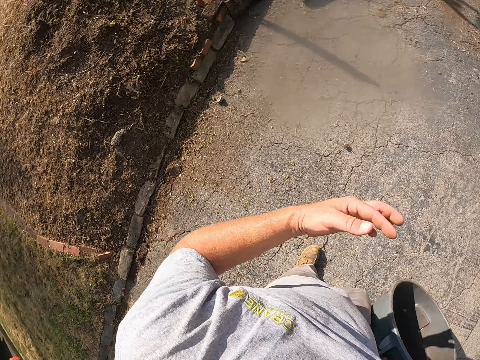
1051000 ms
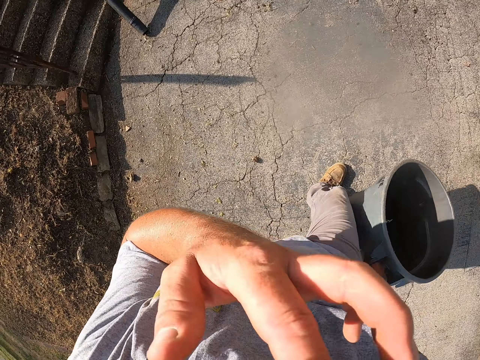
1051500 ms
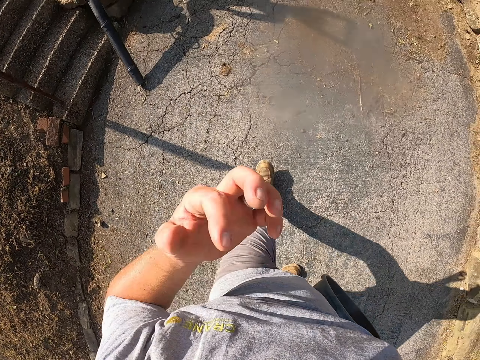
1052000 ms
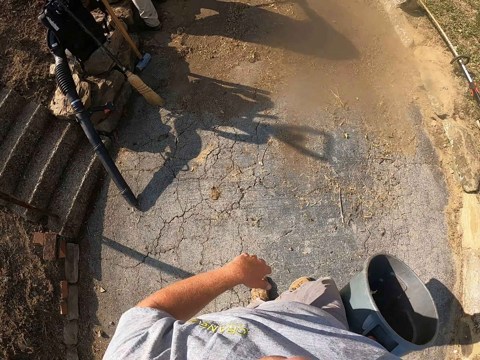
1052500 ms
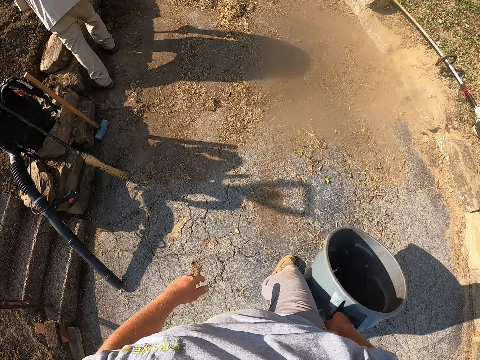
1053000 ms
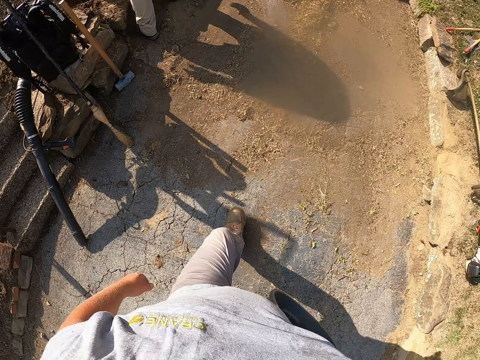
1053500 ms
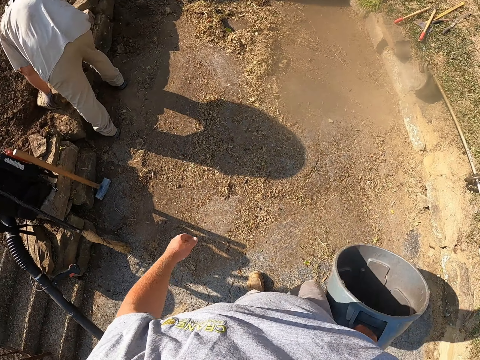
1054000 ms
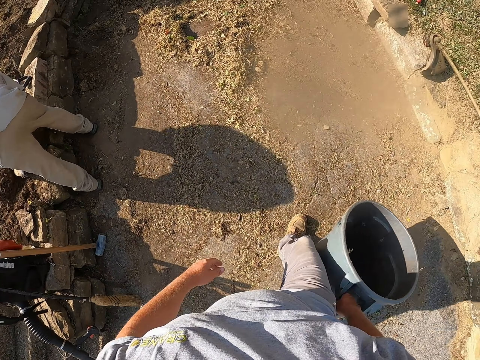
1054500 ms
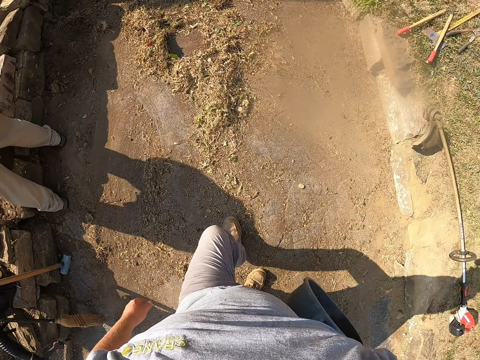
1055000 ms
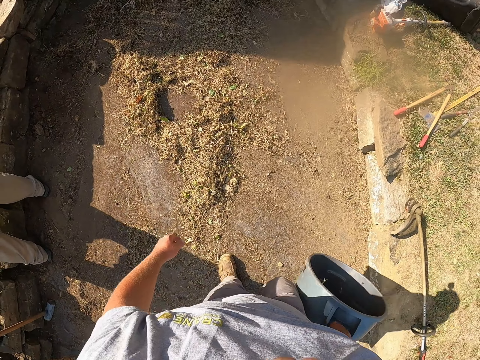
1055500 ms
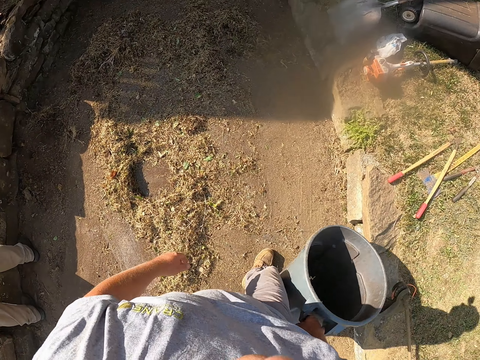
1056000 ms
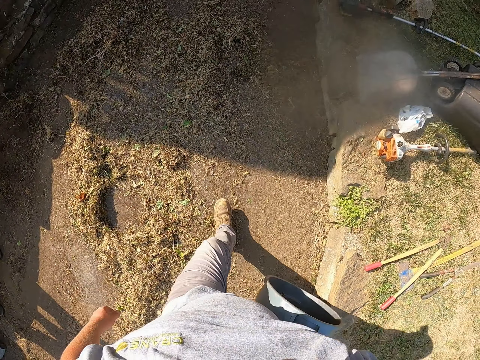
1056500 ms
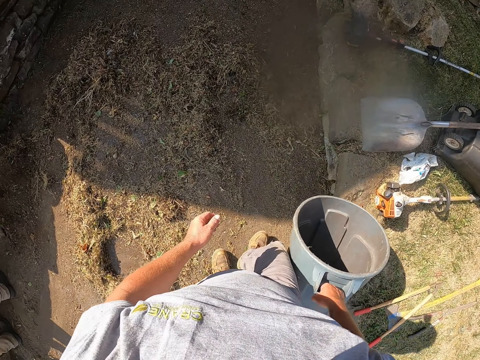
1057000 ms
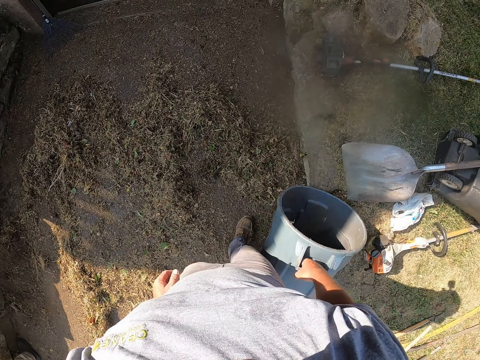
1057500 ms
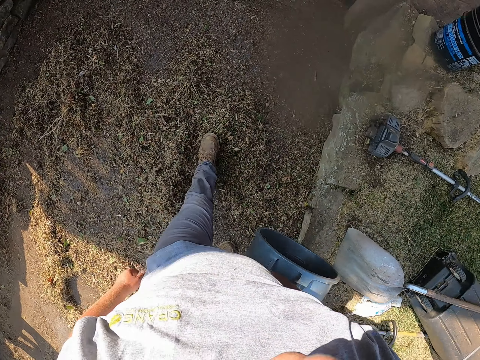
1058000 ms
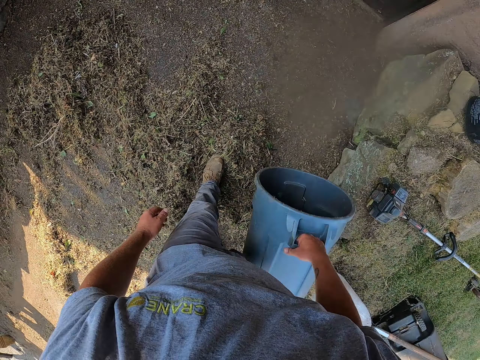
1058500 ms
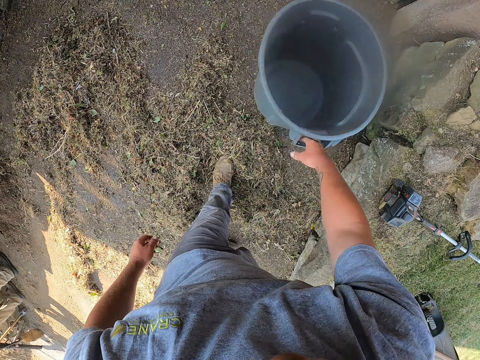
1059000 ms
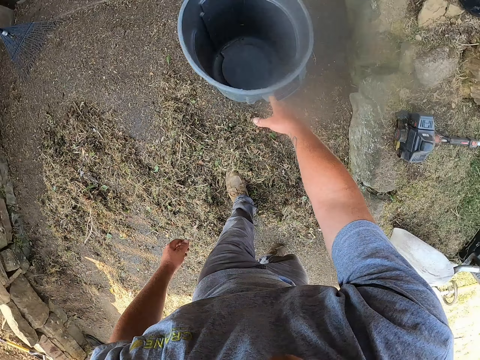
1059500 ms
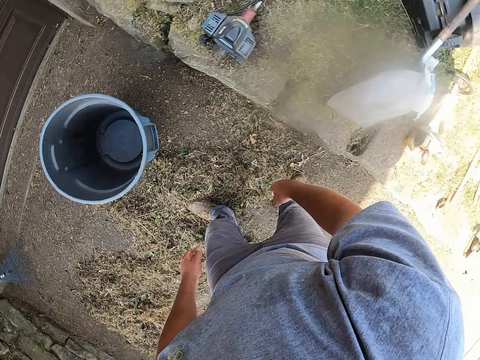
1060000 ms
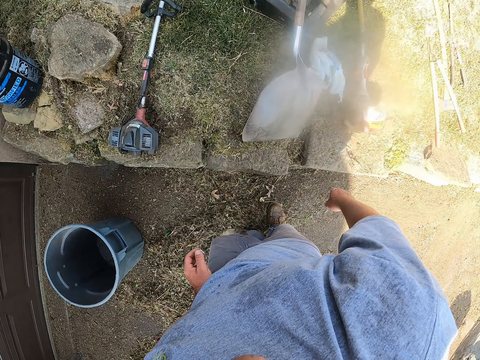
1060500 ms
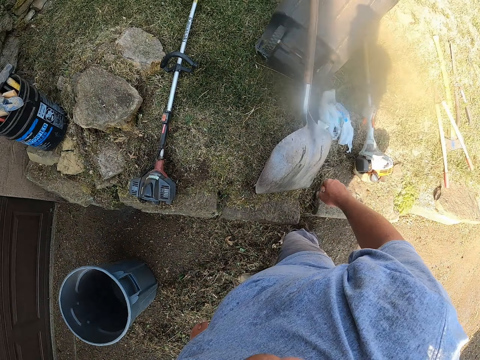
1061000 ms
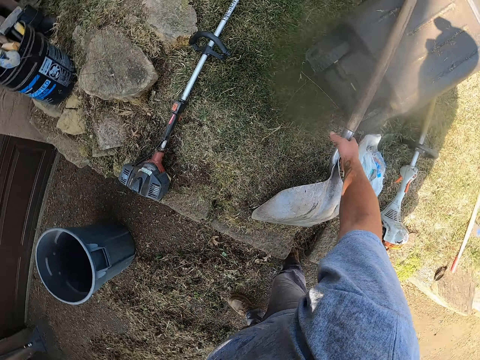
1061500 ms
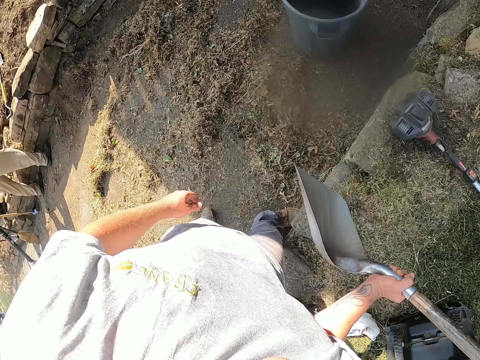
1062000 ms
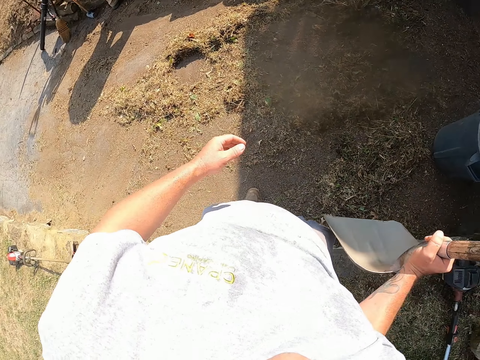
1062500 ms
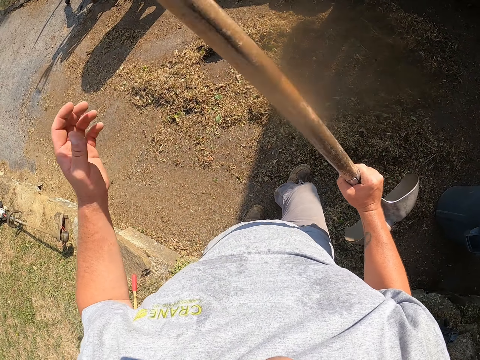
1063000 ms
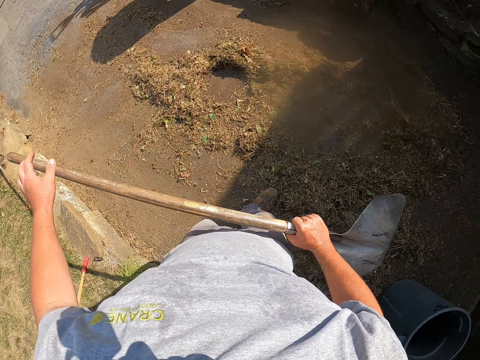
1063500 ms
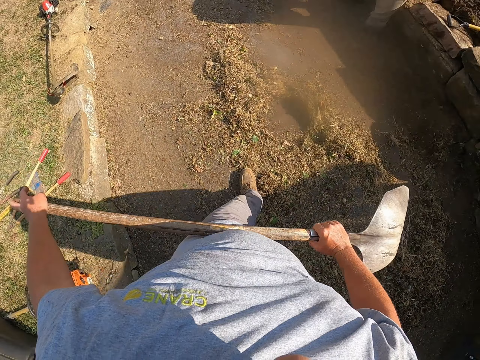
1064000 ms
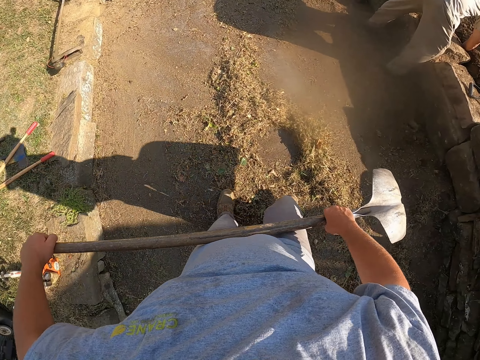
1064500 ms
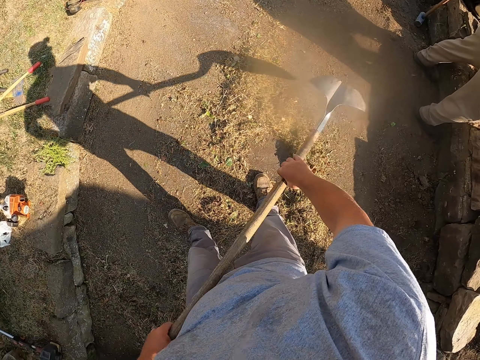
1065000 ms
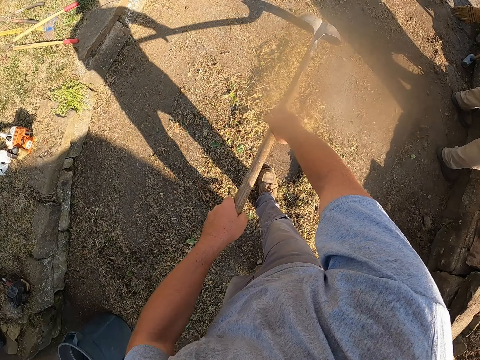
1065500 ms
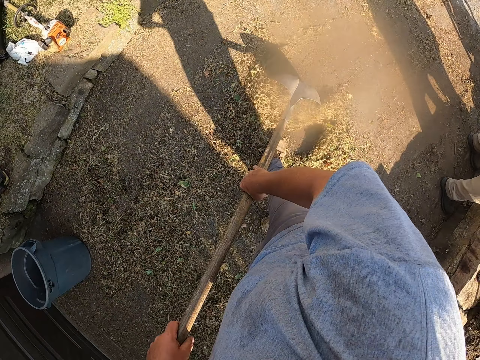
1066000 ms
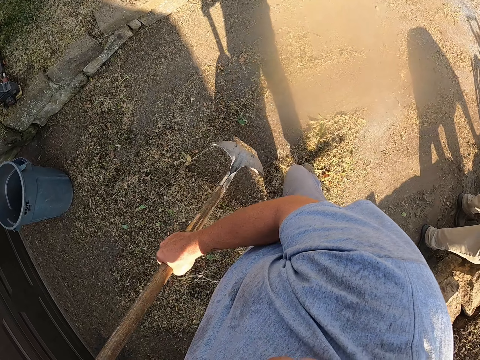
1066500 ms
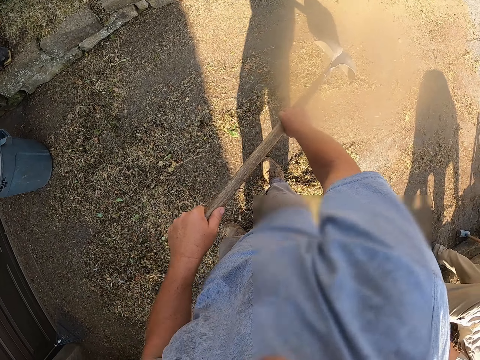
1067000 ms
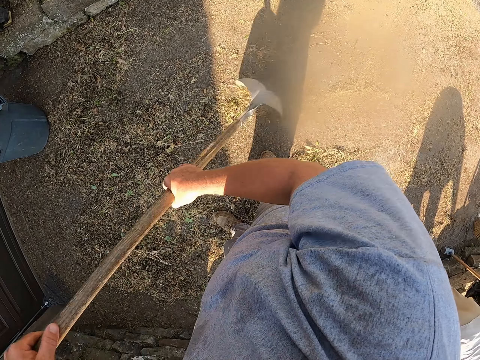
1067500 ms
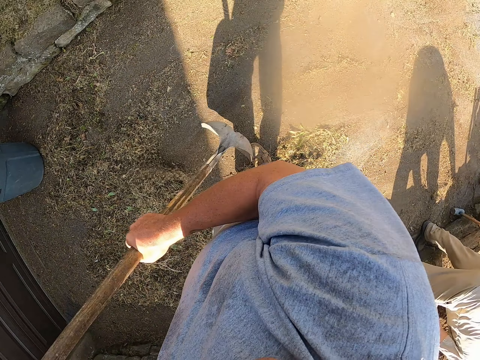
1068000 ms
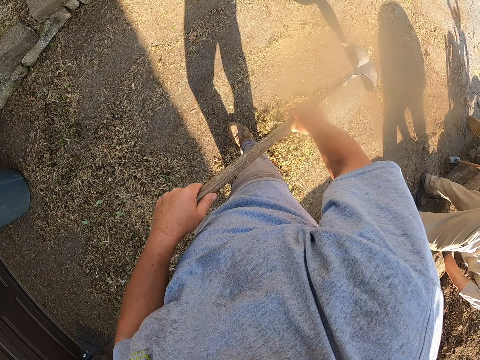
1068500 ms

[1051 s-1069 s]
The camera wearer rubs his chin with his hand. He walks around a verandah on the pavement. He places the dustbin on the pavement. He walks around the verandah. He picks up a shovel from the ground. He walks around the verandah. He holds the shovel with both hands. He assembles dirt on the ground with the shovel.

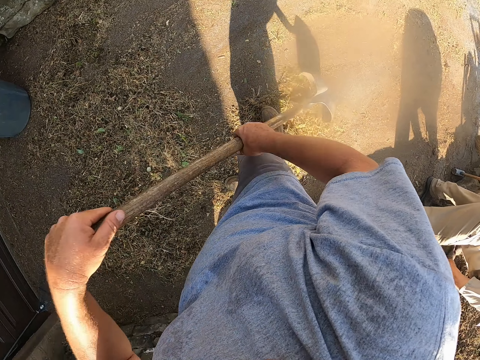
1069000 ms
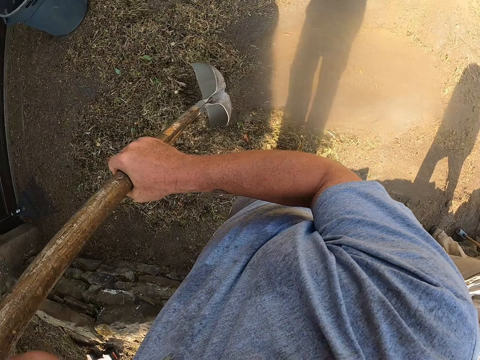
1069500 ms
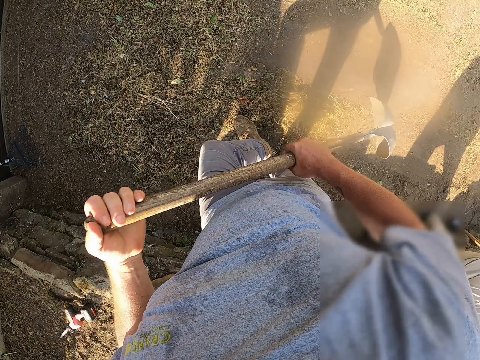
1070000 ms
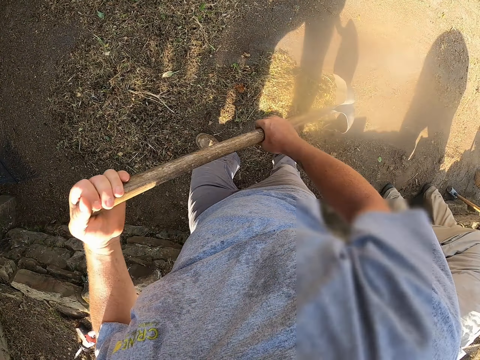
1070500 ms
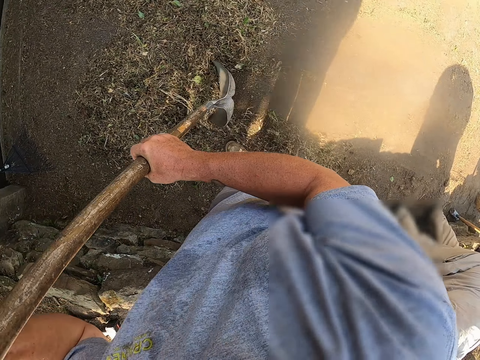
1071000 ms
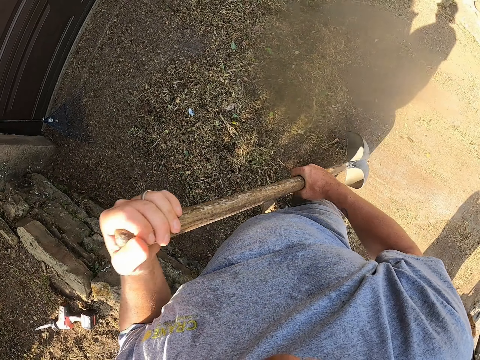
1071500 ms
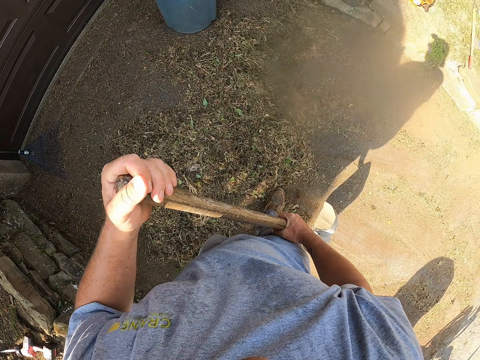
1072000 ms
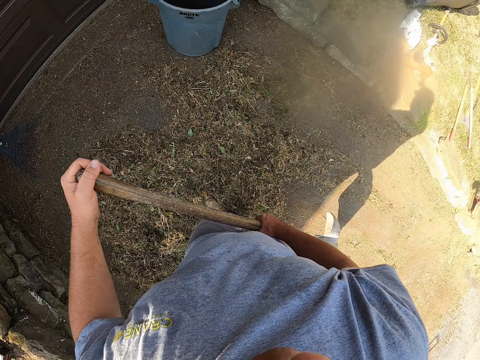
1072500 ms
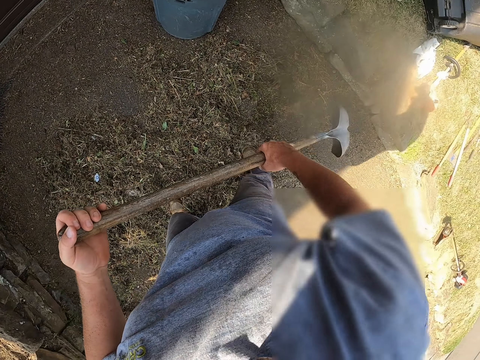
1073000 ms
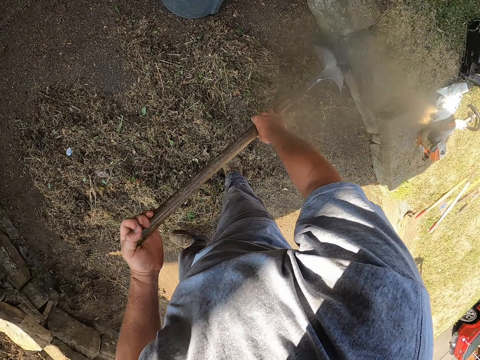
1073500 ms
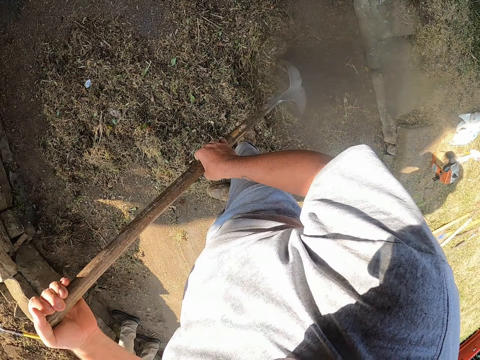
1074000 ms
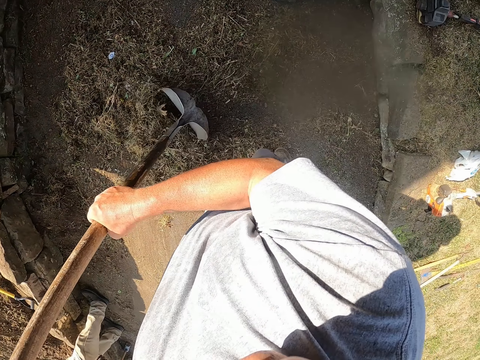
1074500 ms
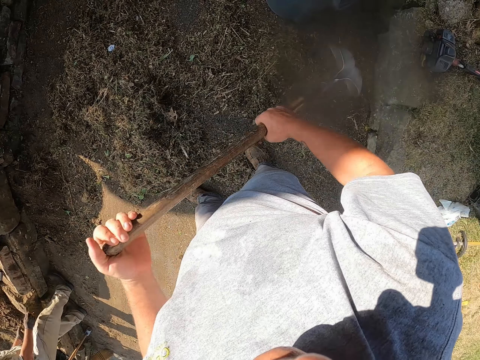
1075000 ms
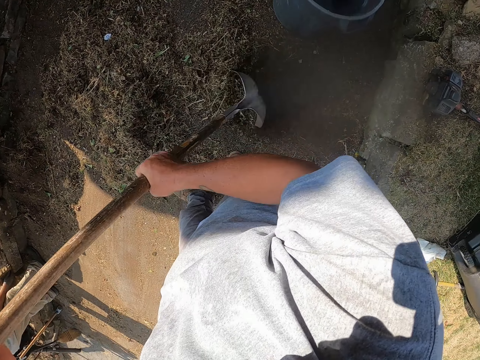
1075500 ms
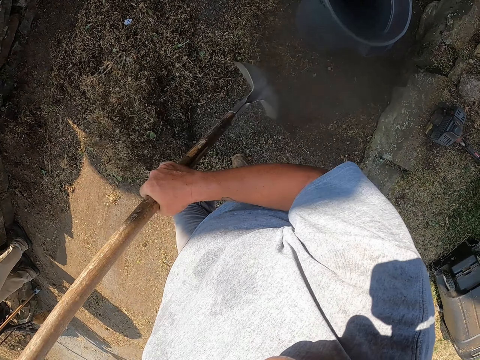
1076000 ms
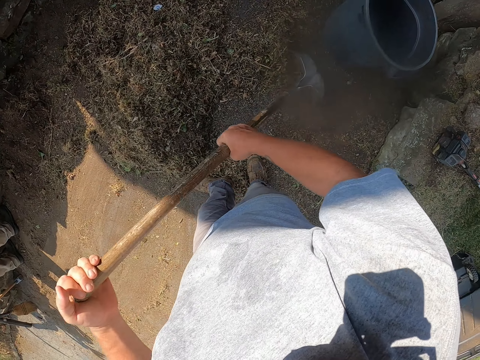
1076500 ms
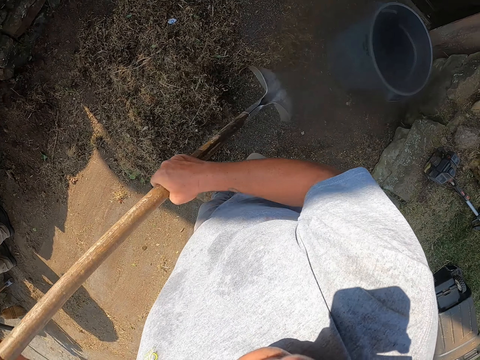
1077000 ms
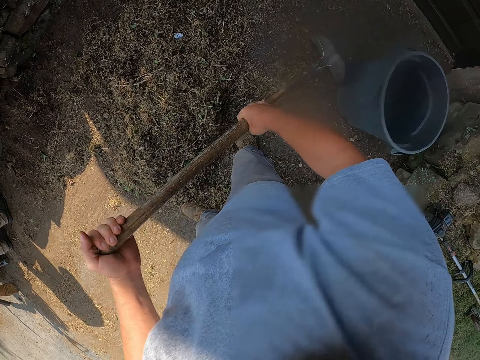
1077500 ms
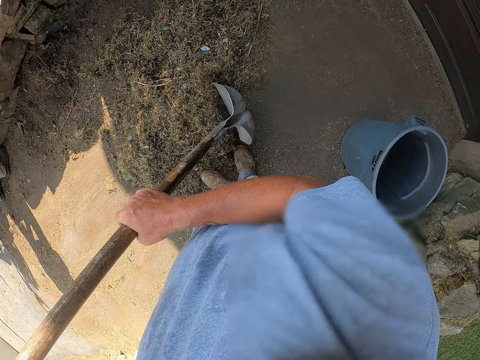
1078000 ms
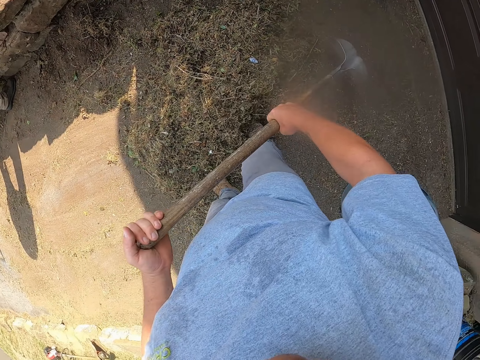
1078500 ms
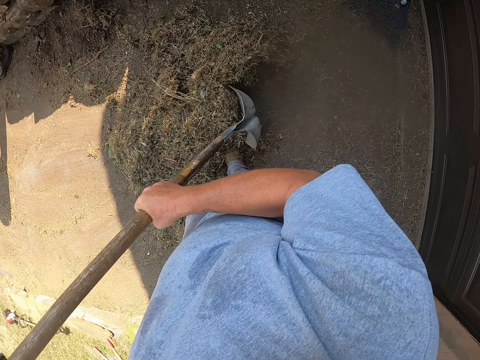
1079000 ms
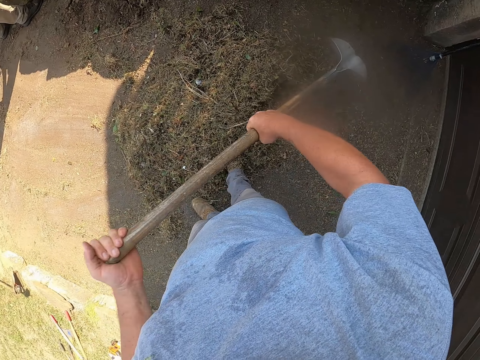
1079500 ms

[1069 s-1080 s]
The camera wearer walks around a verandah. They assemble dirt on the ground with a shovel.
